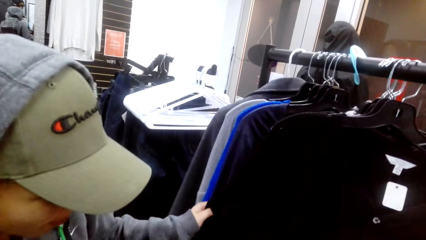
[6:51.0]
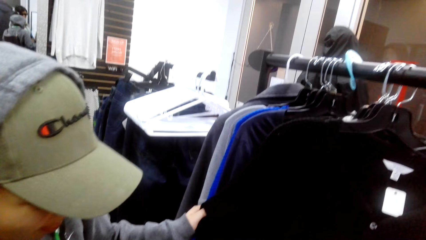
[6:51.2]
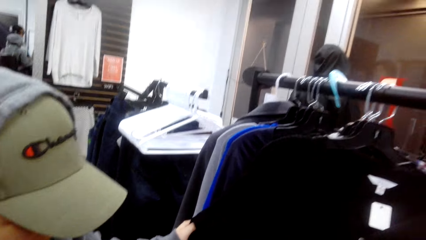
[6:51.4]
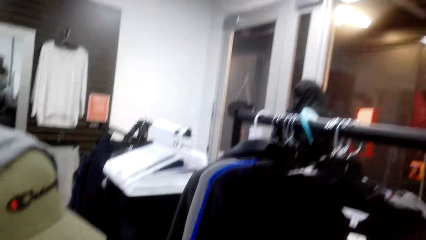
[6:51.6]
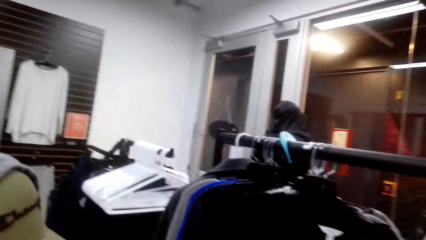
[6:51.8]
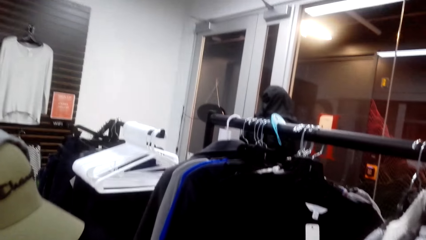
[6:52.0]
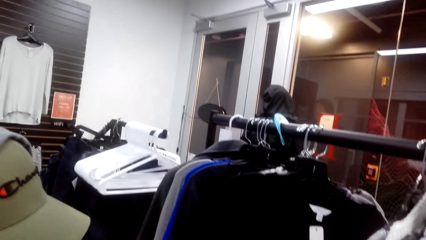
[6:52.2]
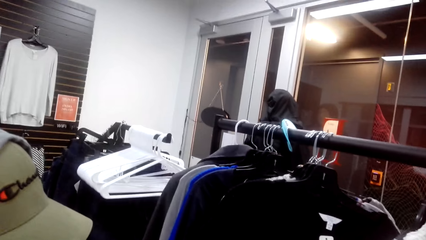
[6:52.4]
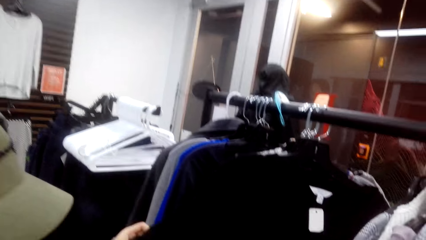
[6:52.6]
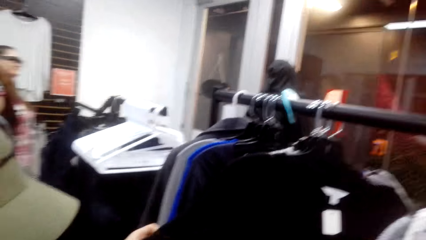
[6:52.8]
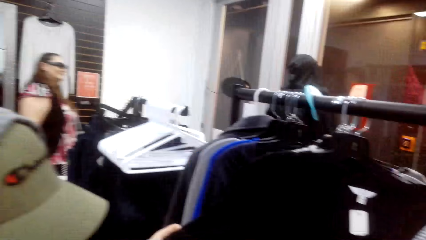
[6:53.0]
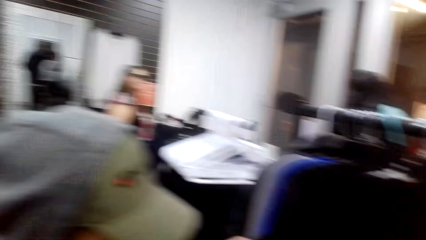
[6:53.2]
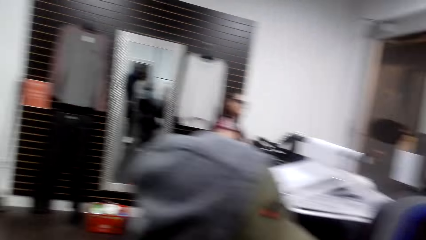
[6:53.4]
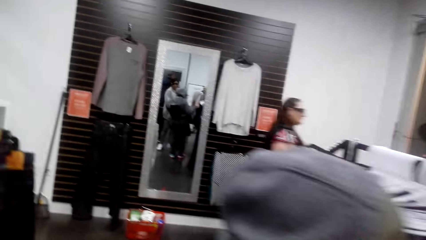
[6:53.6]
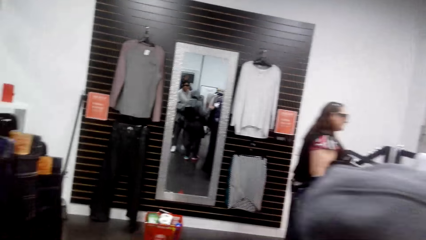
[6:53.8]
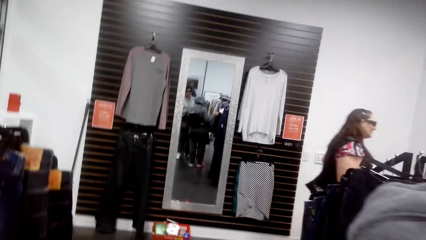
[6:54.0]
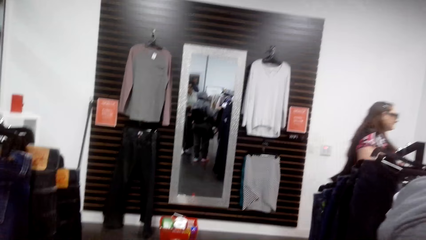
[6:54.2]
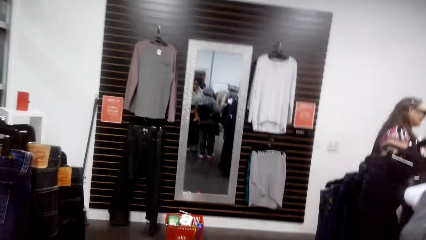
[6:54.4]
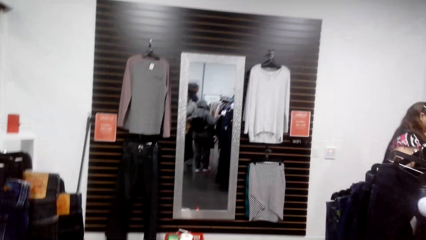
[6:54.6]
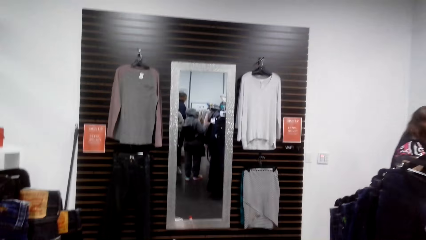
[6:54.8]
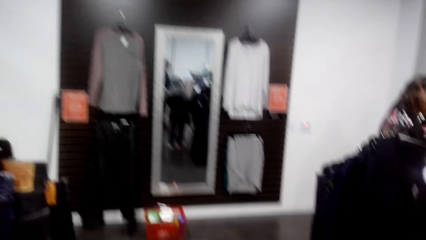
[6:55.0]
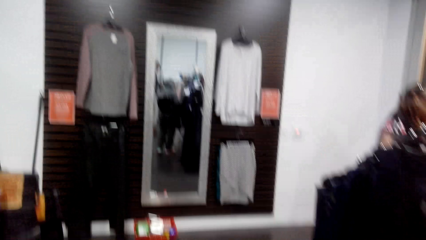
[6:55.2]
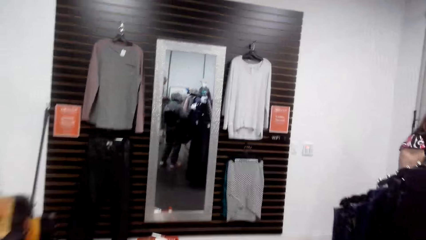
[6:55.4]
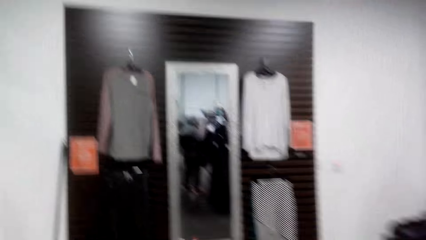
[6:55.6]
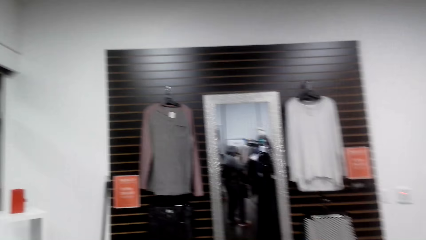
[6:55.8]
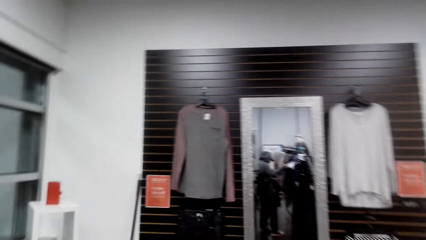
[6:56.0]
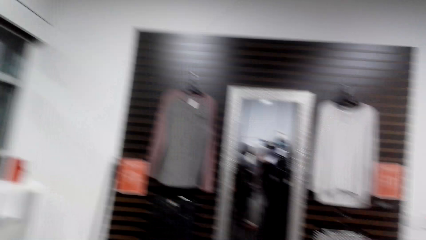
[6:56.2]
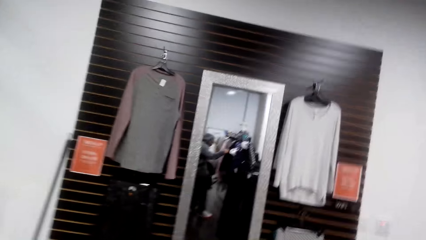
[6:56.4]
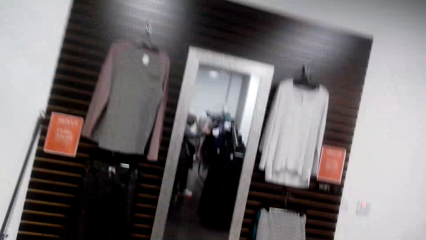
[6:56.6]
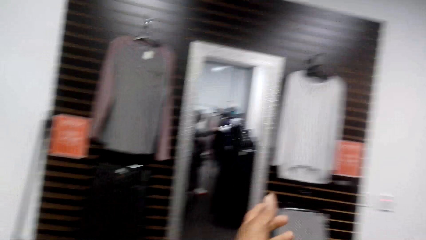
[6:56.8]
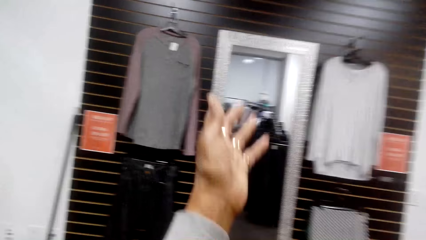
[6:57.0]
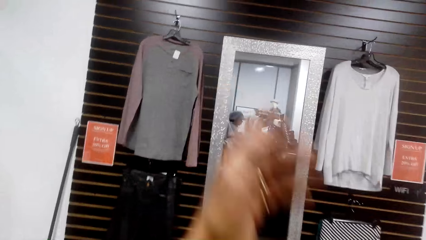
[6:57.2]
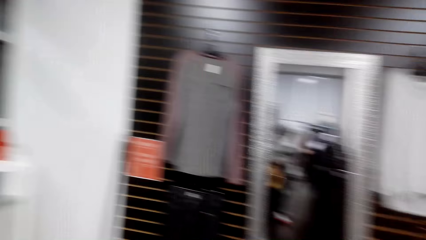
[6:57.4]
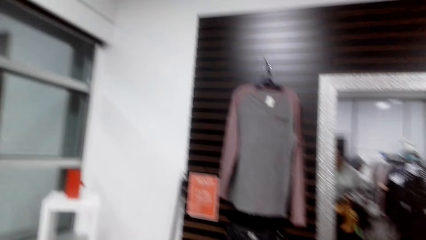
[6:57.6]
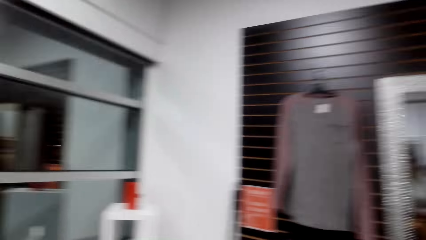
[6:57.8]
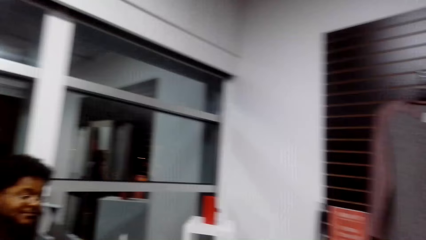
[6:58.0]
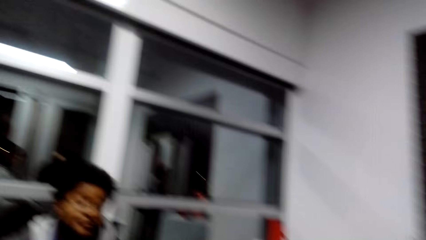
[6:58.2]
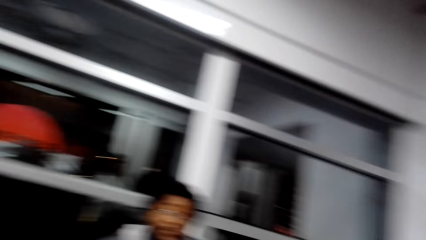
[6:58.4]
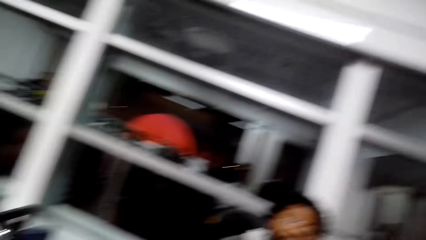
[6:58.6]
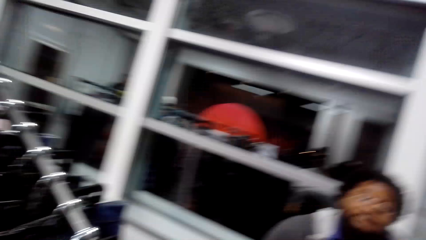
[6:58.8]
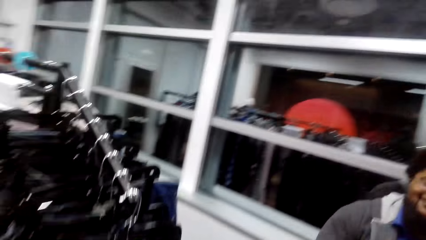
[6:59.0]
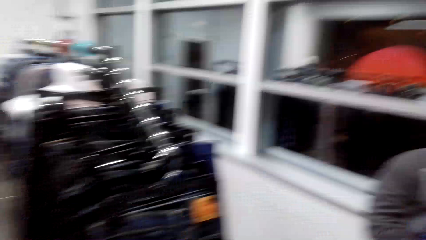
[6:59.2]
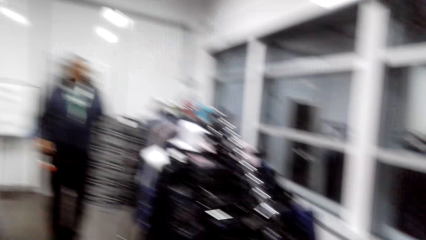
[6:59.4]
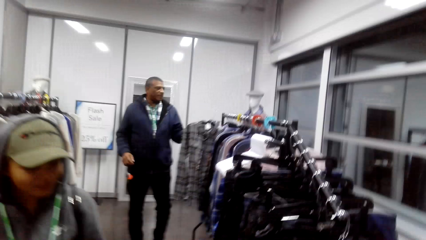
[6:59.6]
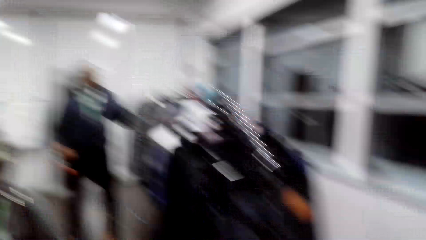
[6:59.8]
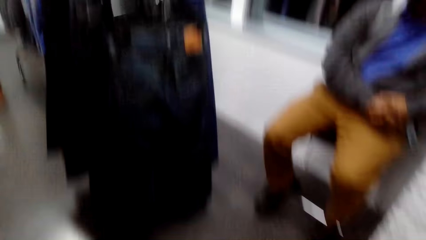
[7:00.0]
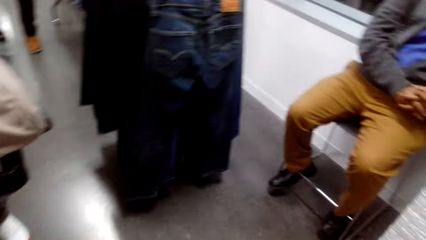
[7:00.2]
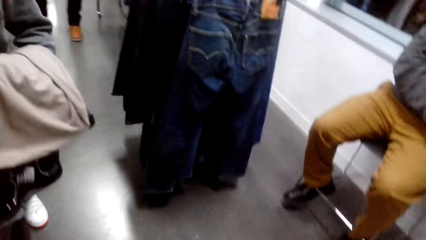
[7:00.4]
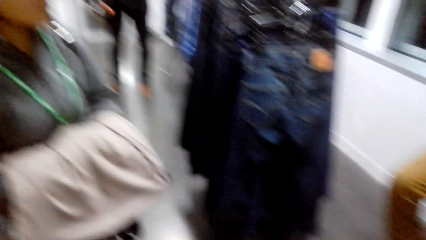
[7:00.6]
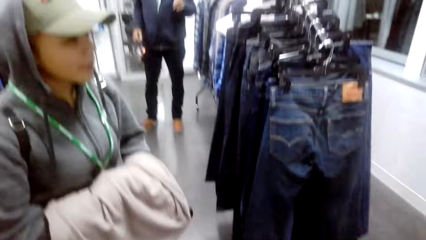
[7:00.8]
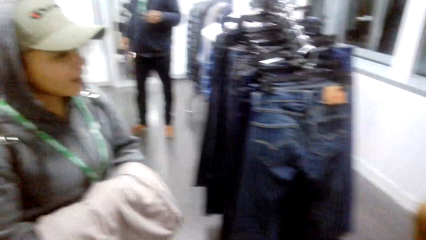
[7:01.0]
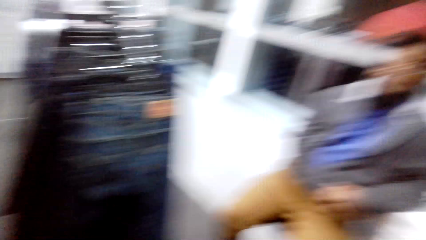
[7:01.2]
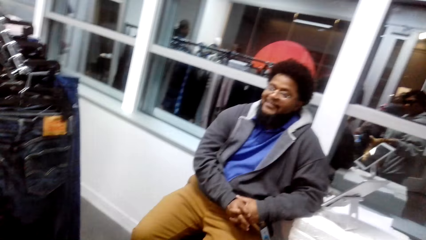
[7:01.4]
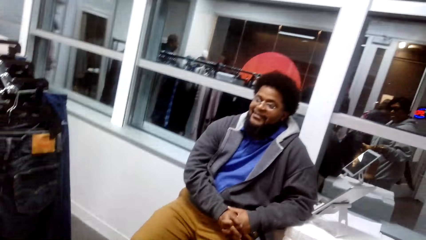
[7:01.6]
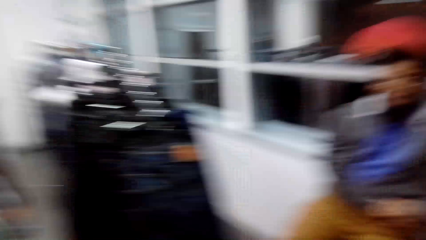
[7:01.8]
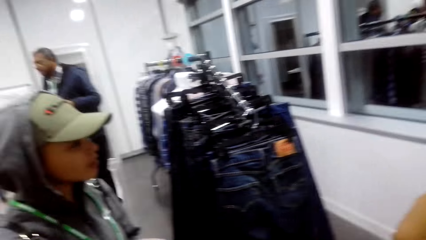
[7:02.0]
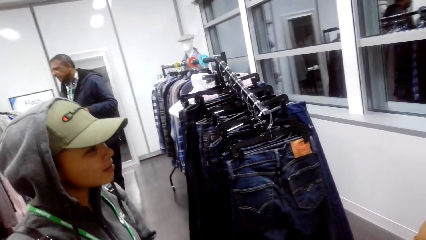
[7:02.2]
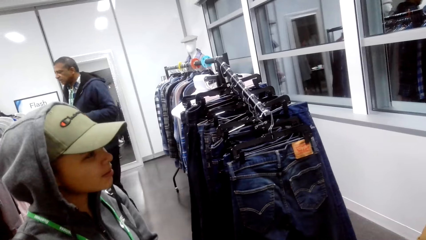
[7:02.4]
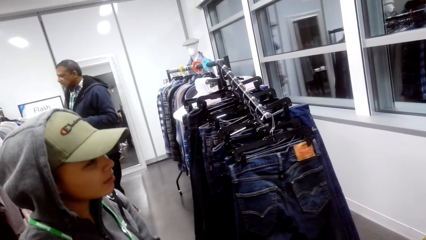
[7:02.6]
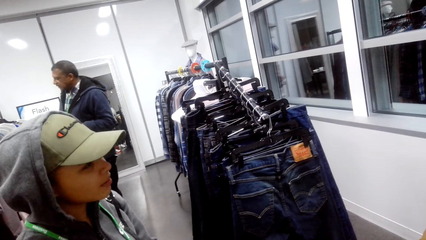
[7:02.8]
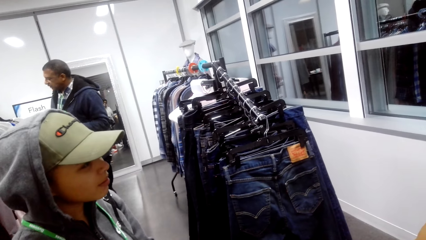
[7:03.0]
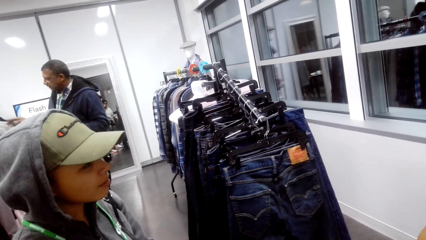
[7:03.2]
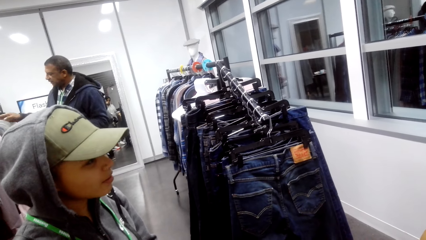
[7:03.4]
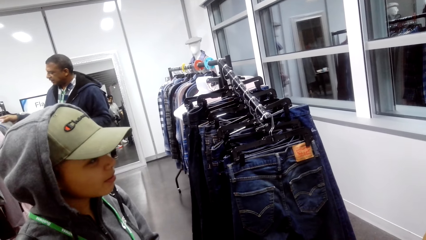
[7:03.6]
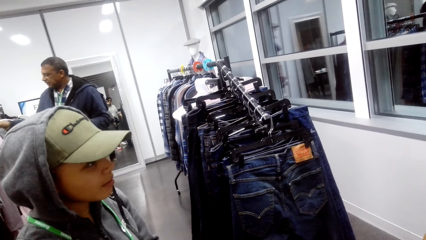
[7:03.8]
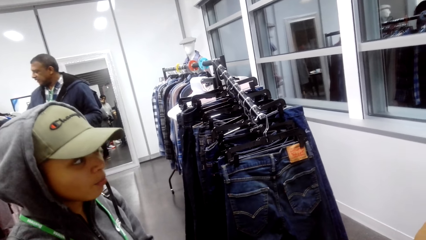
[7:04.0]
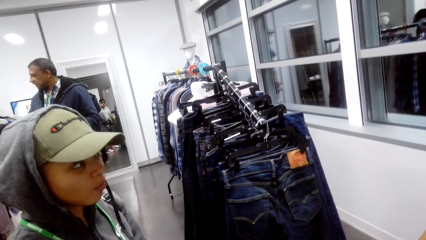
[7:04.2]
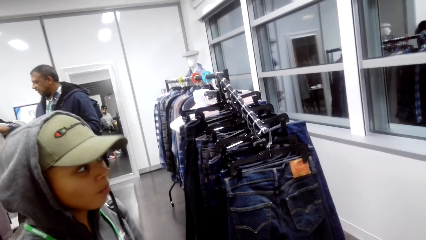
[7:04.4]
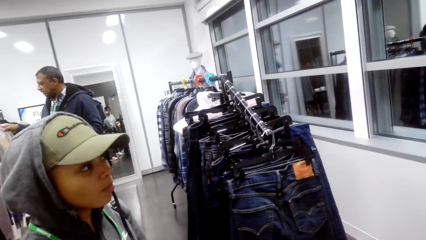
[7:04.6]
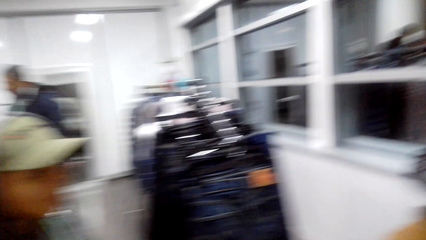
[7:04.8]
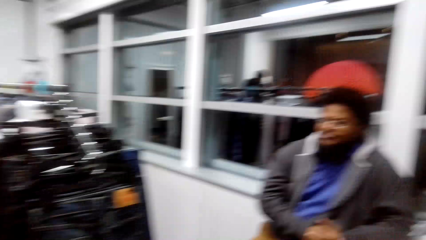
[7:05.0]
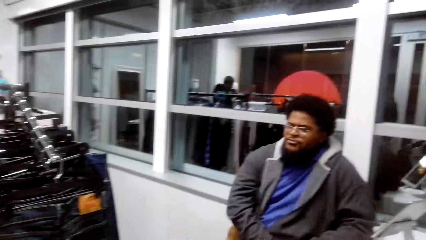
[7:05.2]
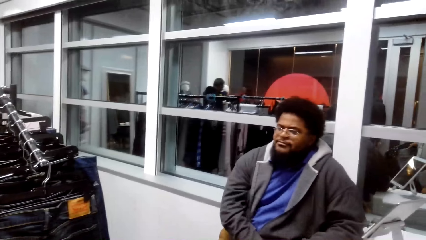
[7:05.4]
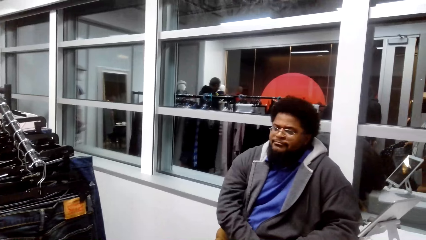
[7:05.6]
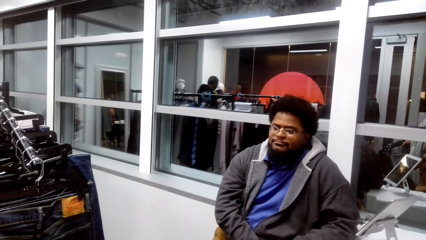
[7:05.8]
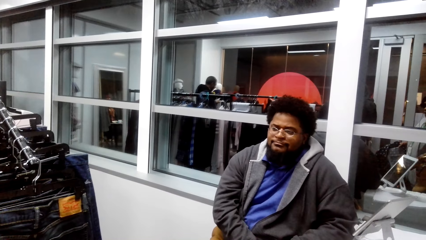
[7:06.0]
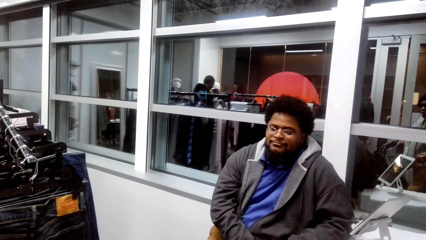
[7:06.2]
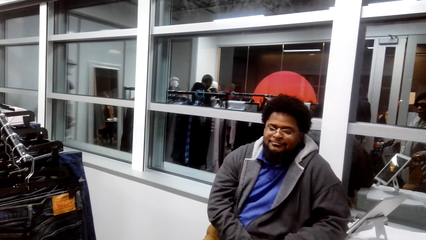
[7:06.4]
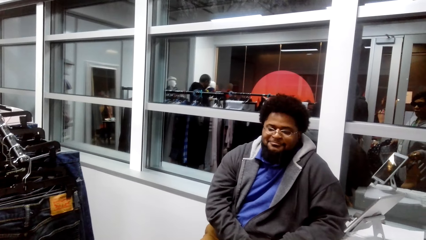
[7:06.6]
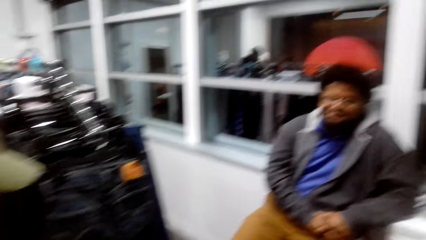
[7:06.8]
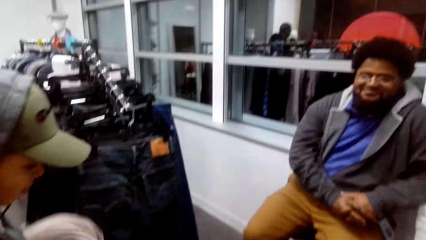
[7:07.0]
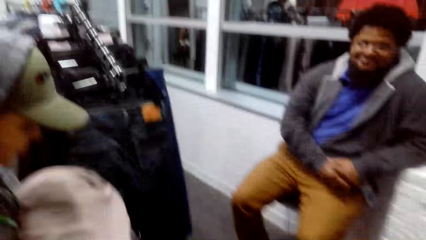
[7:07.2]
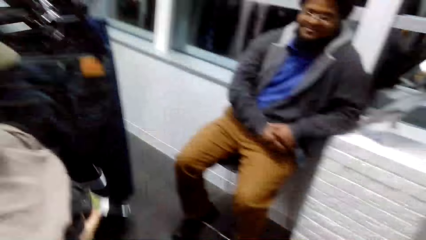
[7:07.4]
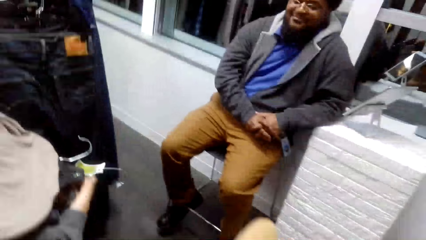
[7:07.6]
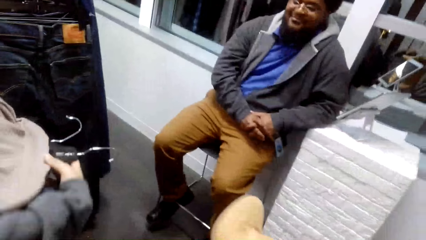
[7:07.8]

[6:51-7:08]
A person touches the top. The camera wearer walks around and talks to the person. The person converses with a man. The camera wearer looks at the man. The man talks to the person.
